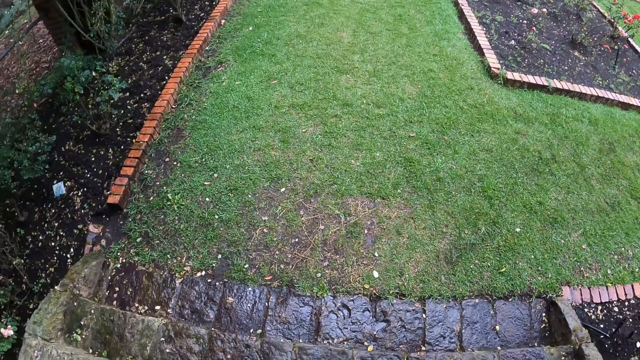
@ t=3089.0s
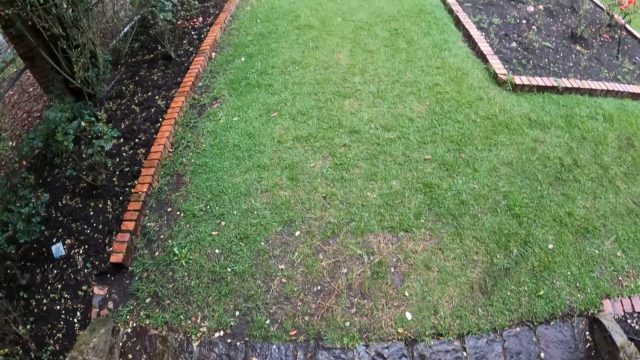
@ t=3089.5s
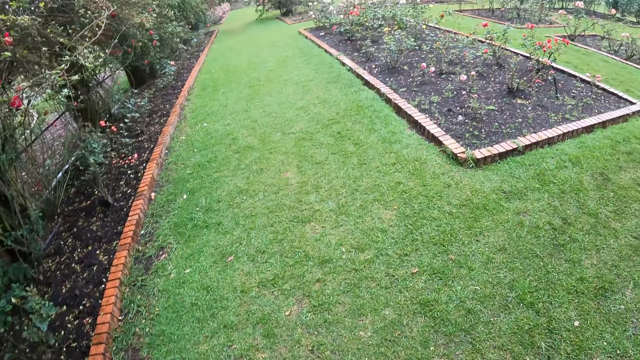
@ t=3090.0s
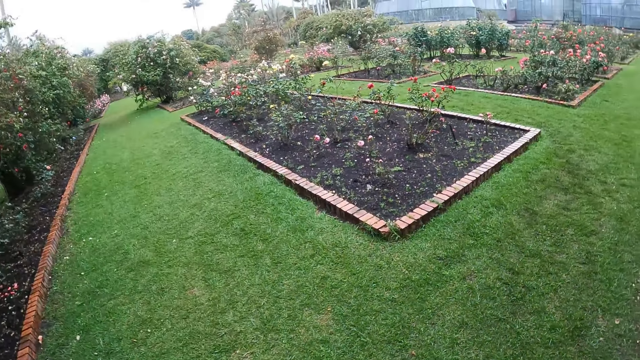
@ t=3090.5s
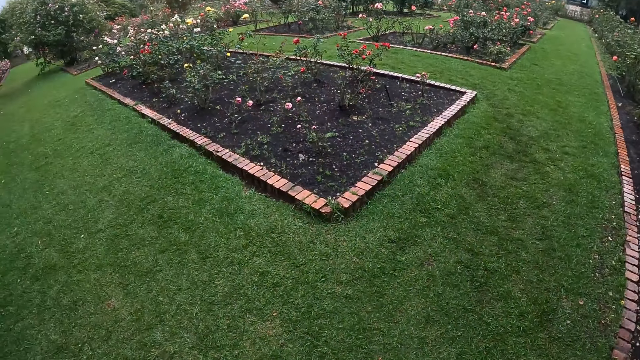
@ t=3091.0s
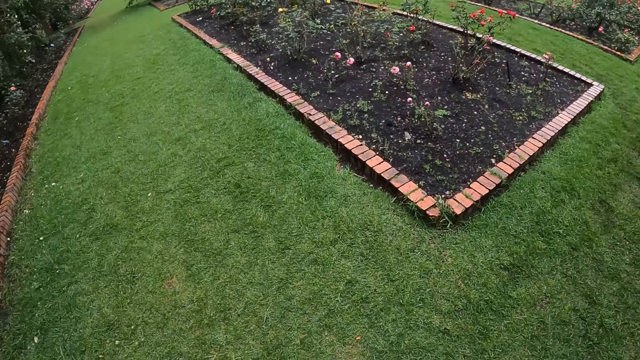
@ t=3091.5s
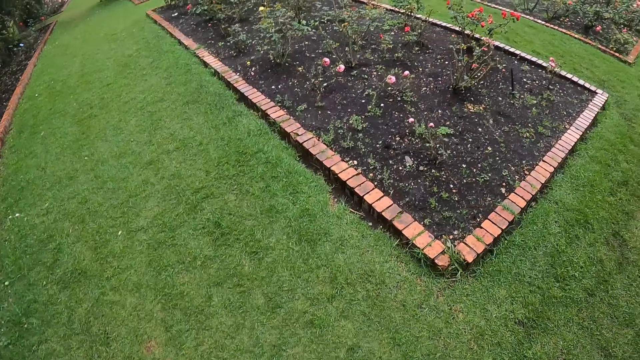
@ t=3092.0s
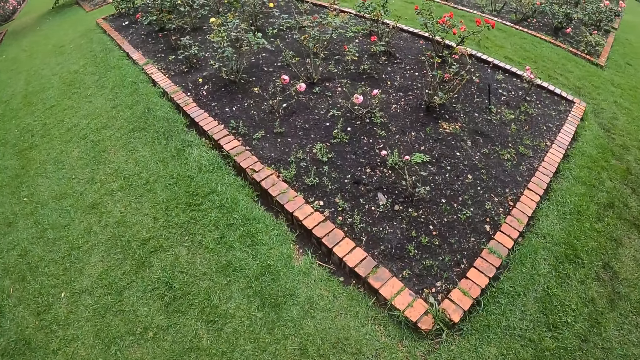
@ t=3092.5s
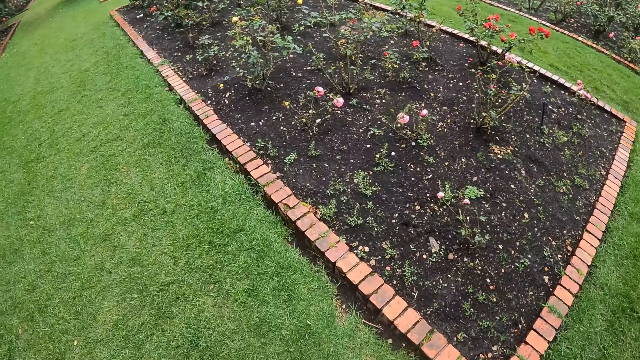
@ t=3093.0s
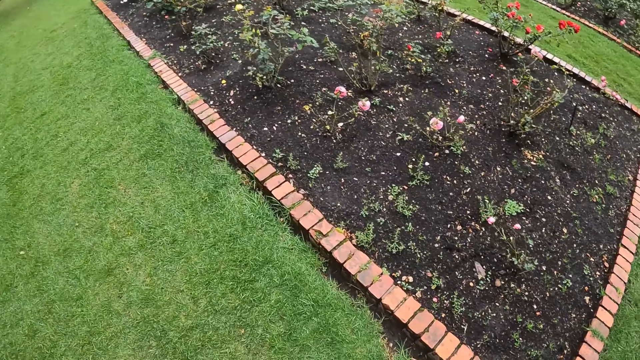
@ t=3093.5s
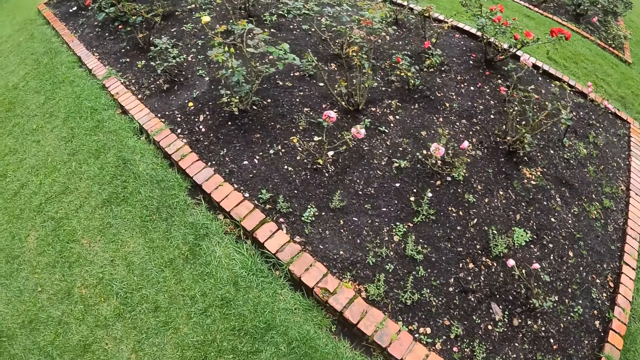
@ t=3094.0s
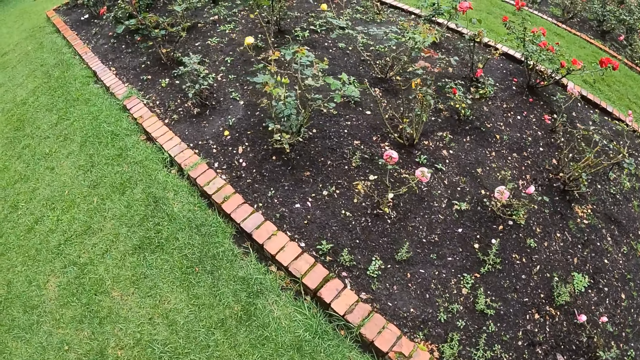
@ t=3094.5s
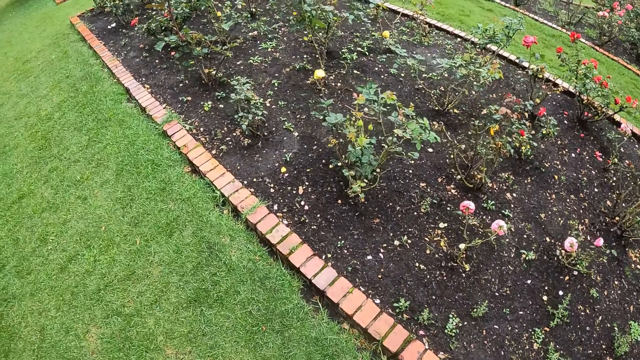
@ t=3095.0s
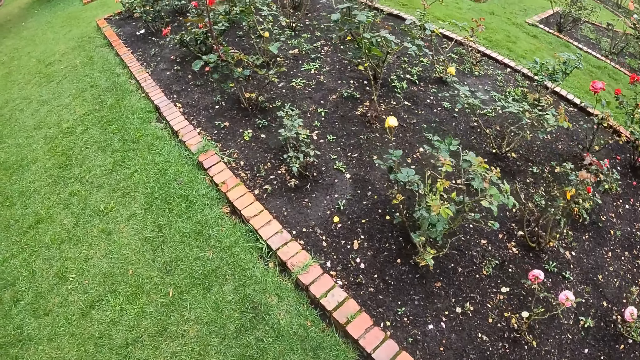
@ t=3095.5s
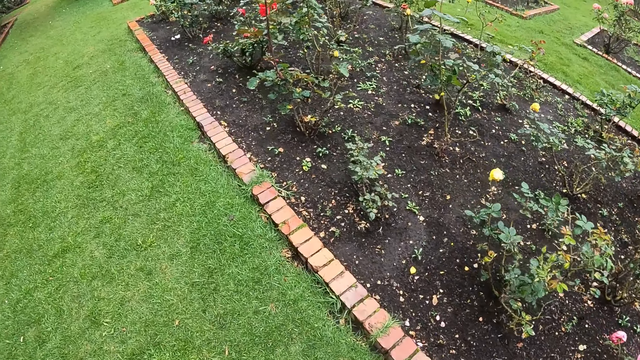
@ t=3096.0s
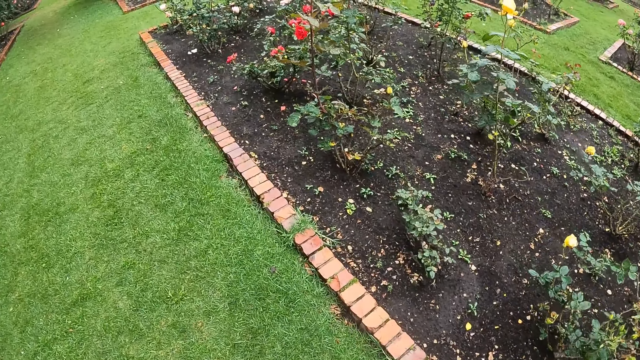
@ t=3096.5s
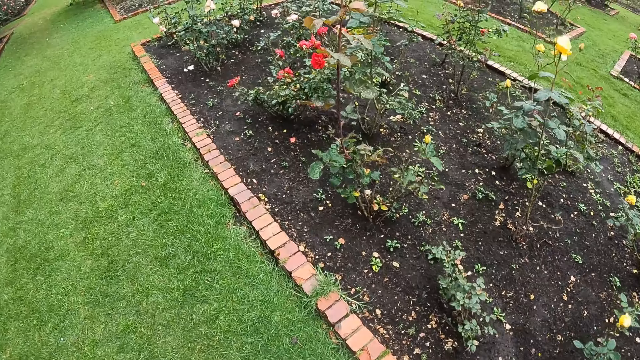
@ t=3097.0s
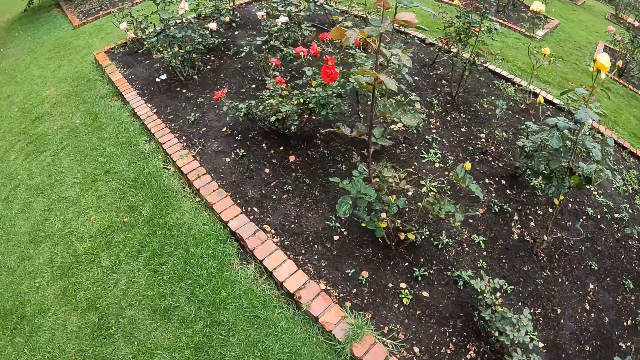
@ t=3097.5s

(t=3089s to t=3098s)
The camera wearer walks on a lawn.

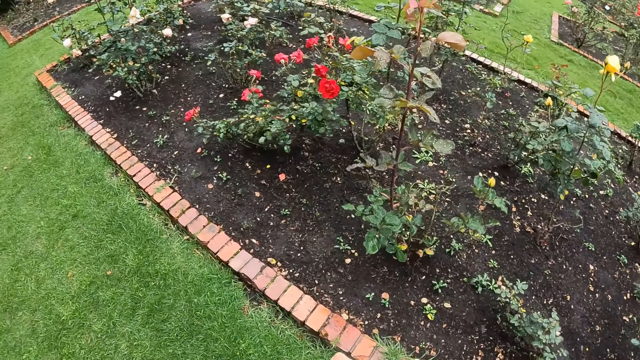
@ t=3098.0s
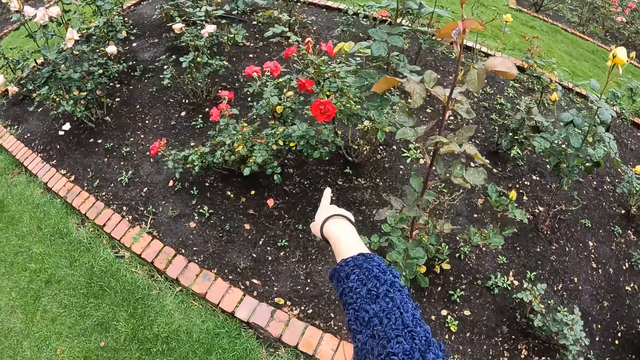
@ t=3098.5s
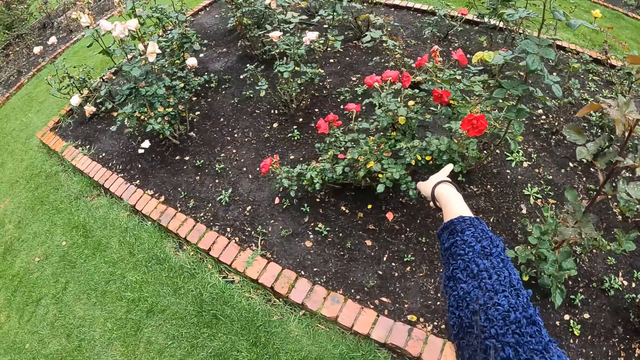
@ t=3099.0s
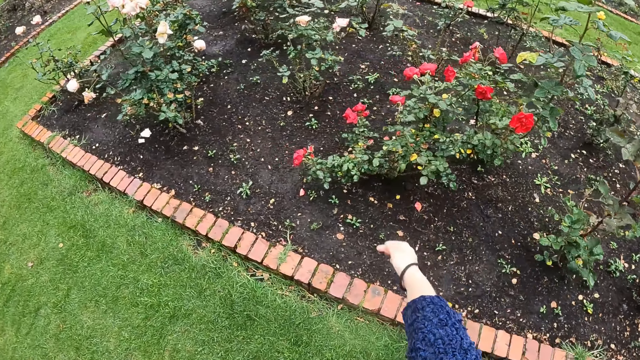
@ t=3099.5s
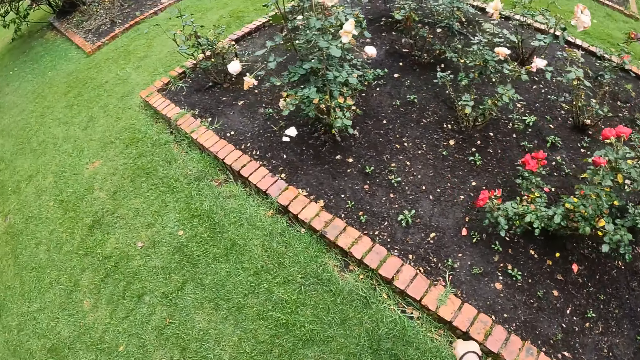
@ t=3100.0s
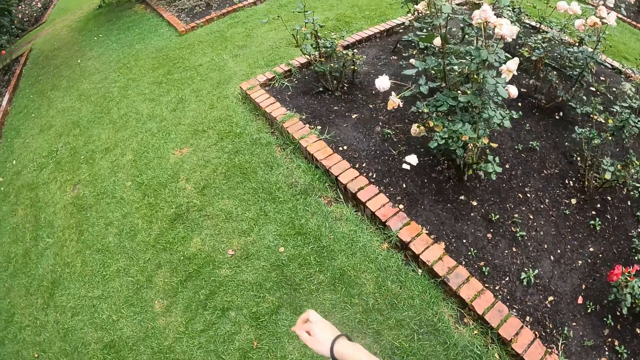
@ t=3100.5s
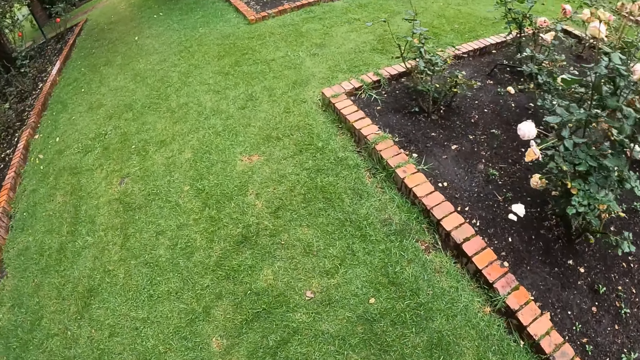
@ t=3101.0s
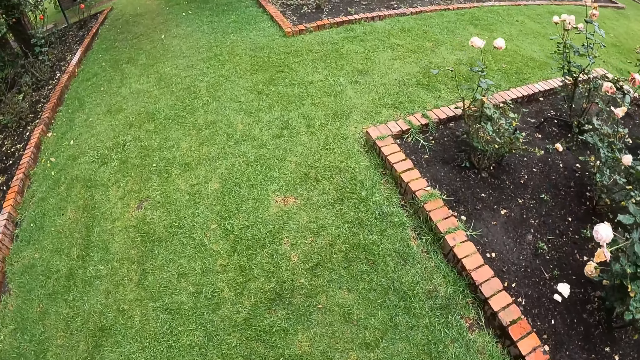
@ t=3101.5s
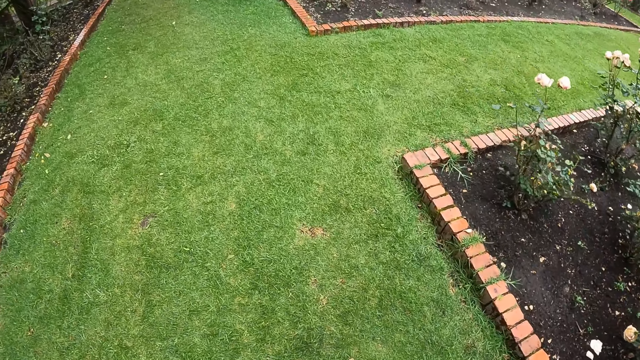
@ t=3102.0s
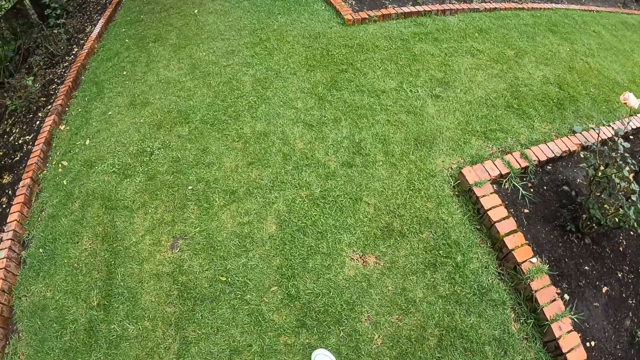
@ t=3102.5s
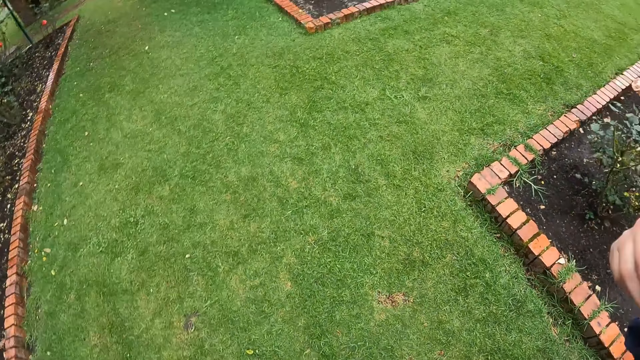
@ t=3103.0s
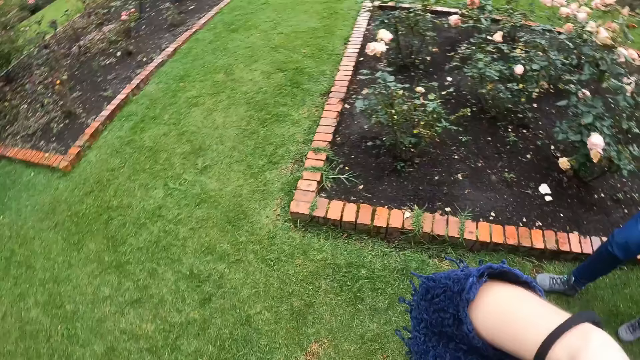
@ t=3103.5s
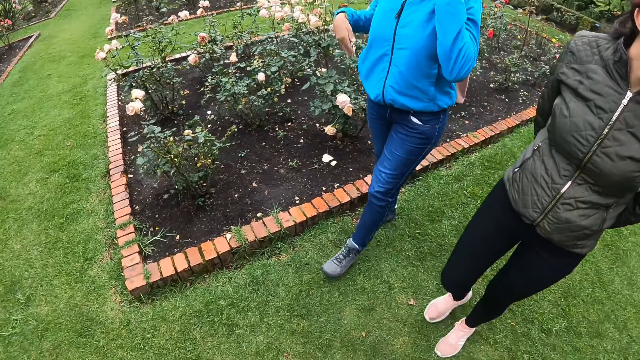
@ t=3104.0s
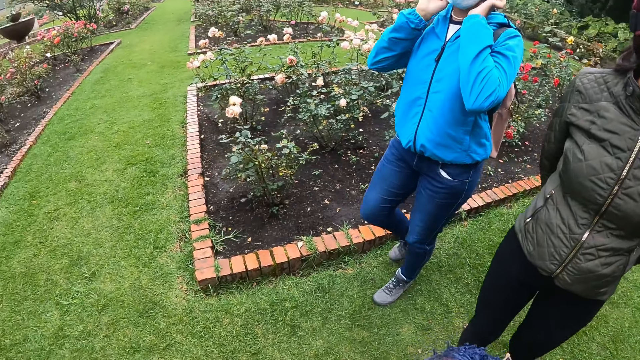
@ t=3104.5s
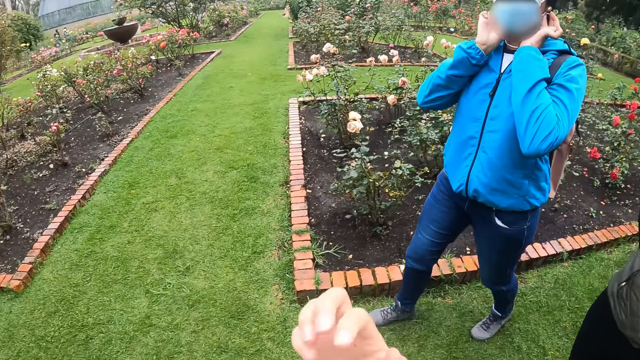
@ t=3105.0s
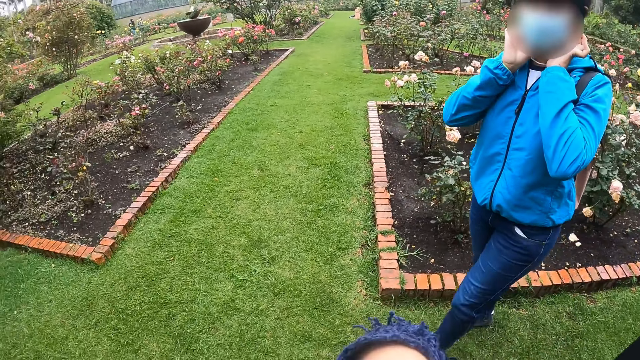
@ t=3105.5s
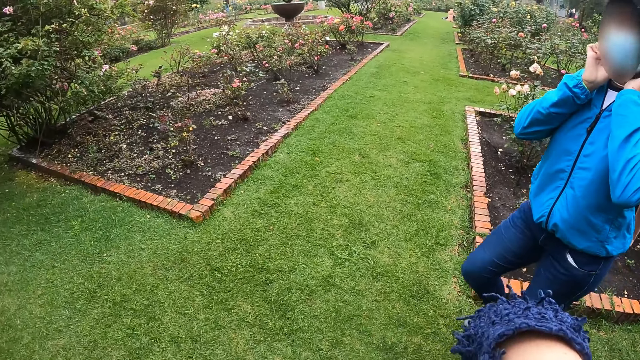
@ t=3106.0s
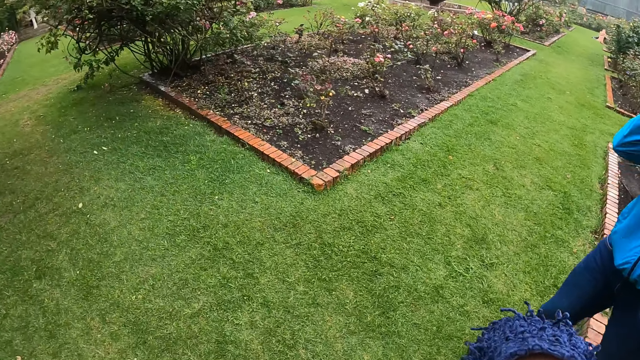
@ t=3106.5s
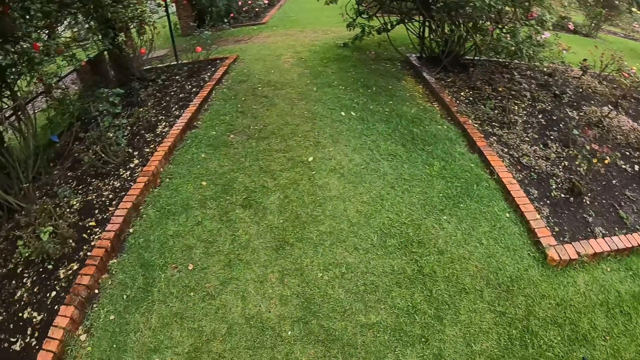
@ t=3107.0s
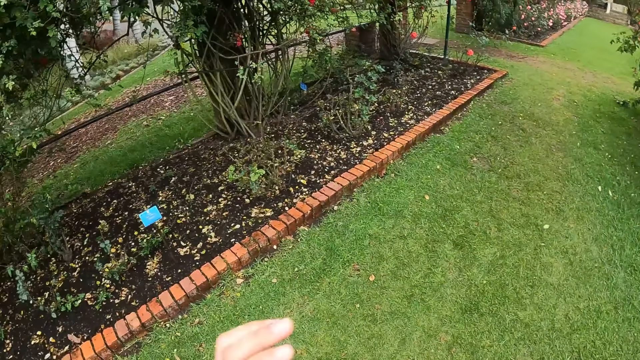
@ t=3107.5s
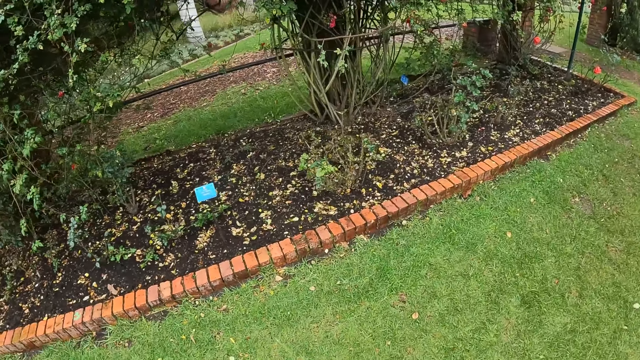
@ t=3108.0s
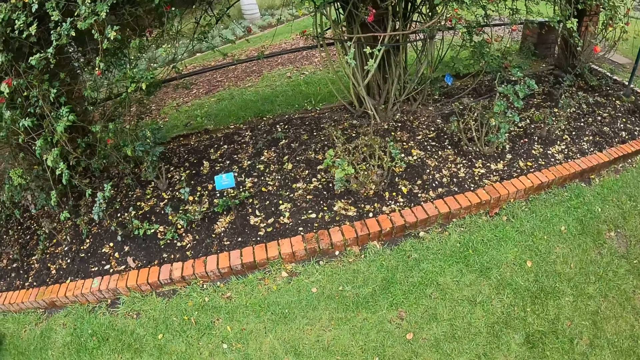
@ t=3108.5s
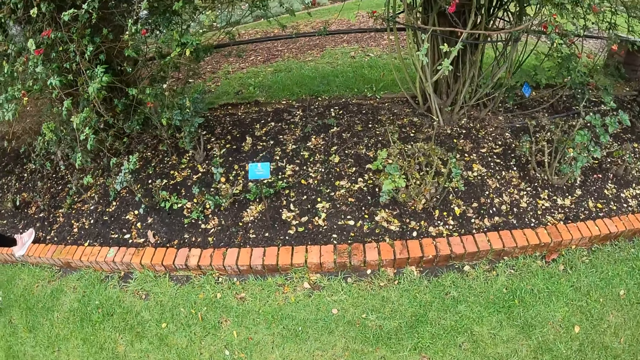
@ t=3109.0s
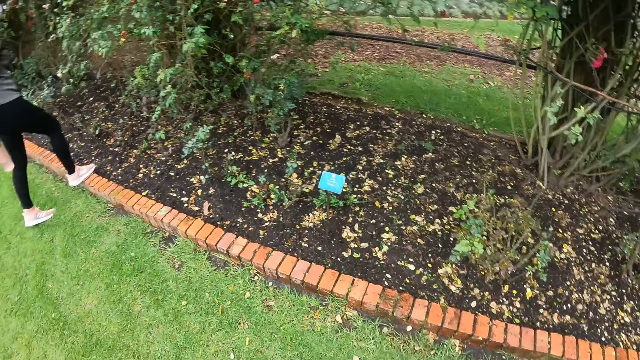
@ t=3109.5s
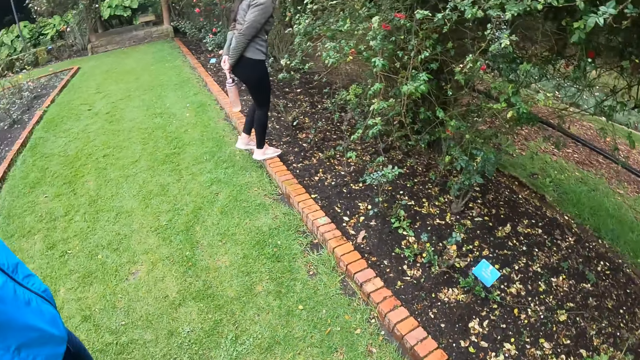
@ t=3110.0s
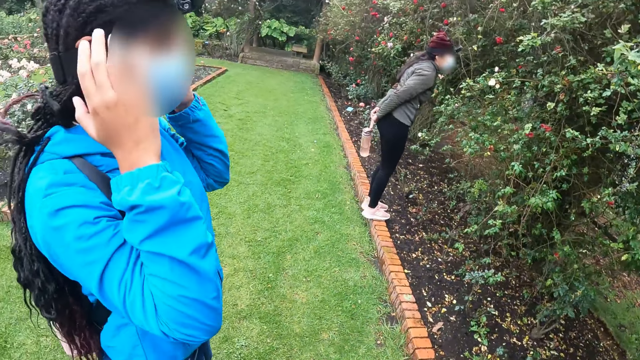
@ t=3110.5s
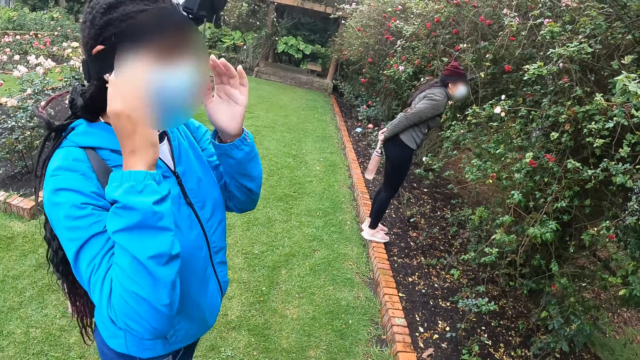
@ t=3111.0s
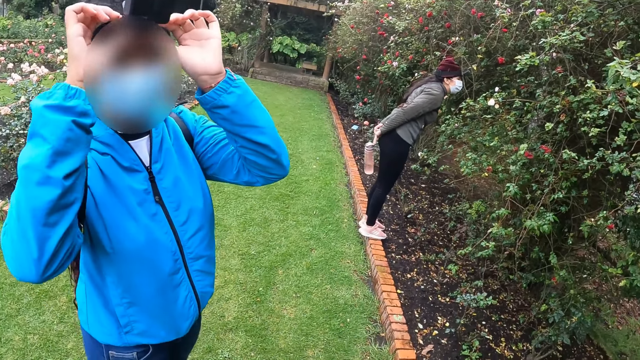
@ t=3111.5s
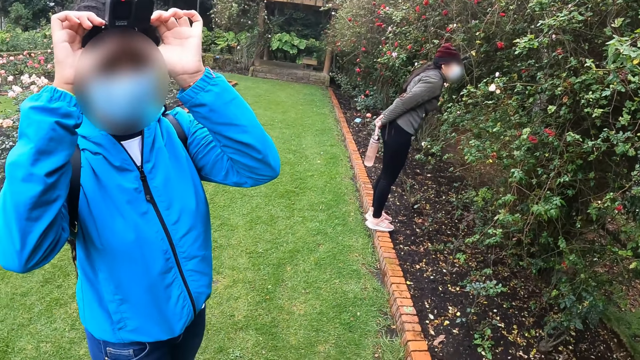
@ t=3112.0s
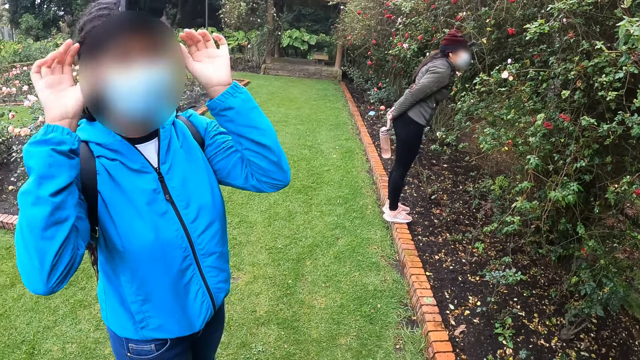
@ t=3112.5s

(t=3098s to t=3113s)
The camera wearer points to a plant with her right index finger. She walks around, turns around. She walks on a lawn with a woman and another woman. The first woman walks around. The other woman walks around. The camera wearer turns to the side. The other woman stands on a curbstone. The other woman steps on the pavement. The first woman arranges the camera on her head with both hands. The camera wearer turns to the side.
